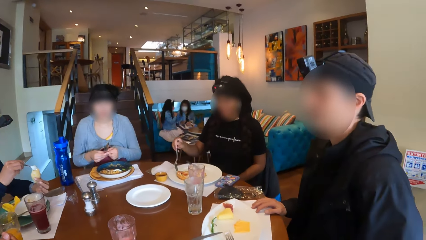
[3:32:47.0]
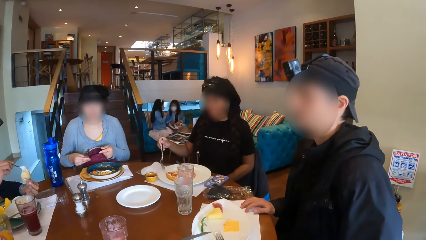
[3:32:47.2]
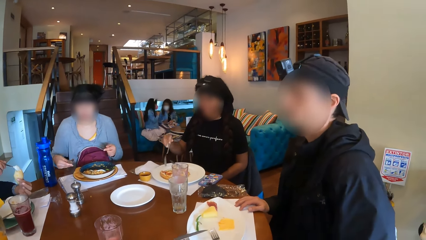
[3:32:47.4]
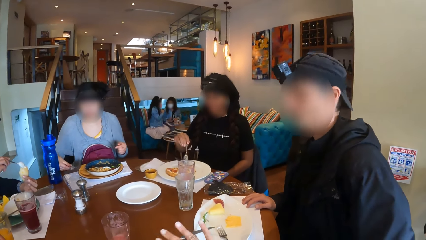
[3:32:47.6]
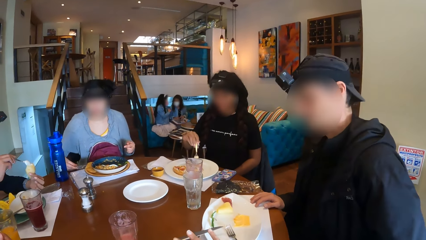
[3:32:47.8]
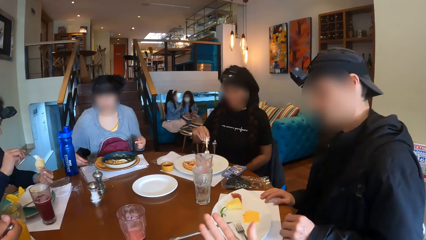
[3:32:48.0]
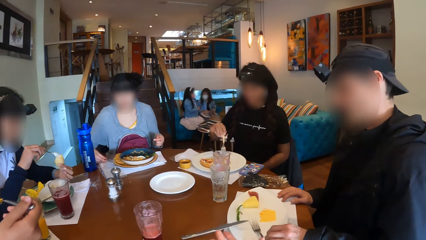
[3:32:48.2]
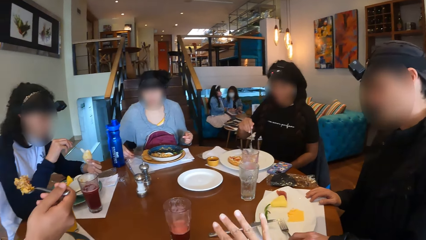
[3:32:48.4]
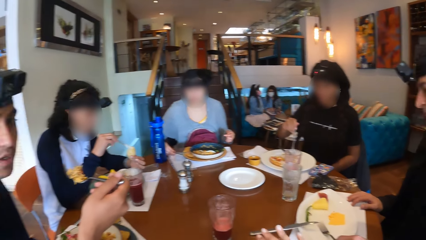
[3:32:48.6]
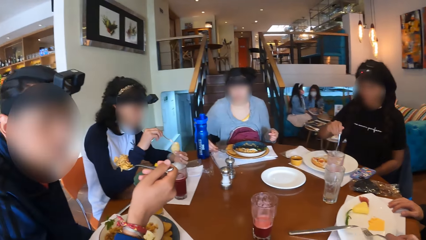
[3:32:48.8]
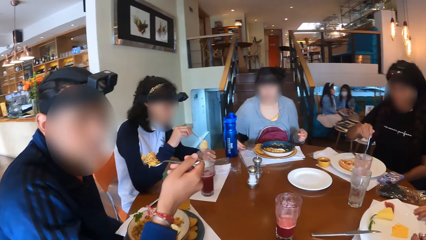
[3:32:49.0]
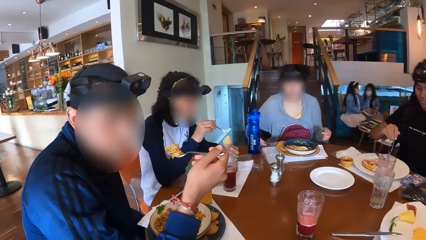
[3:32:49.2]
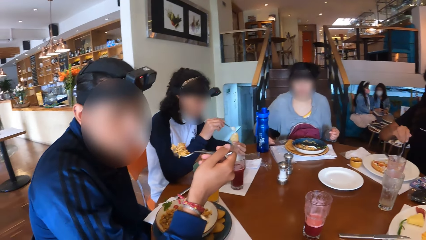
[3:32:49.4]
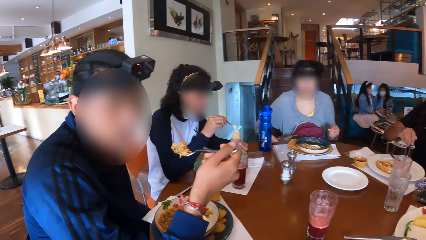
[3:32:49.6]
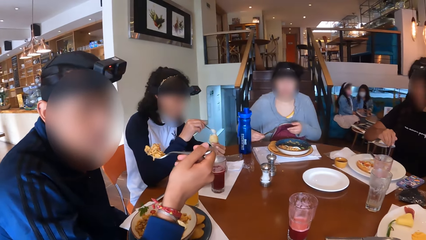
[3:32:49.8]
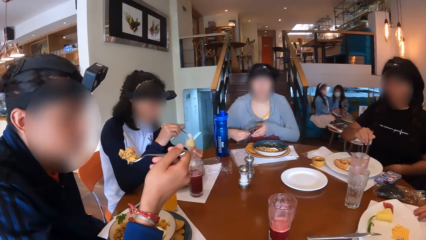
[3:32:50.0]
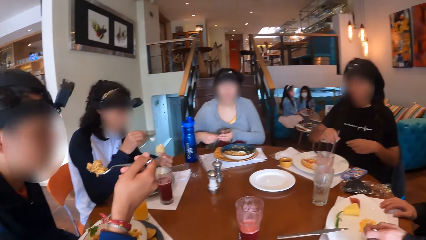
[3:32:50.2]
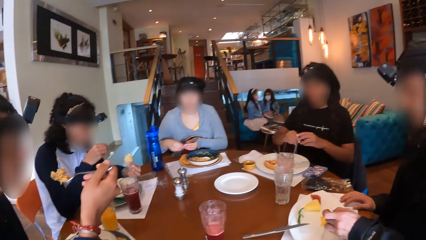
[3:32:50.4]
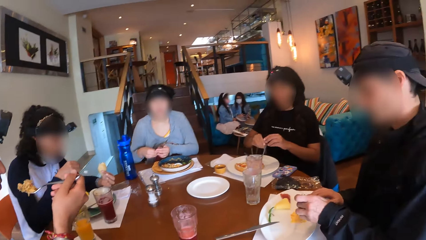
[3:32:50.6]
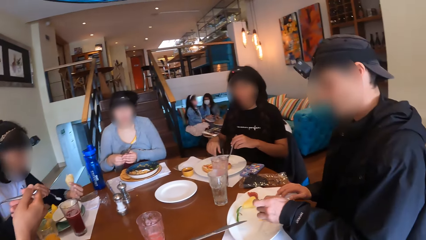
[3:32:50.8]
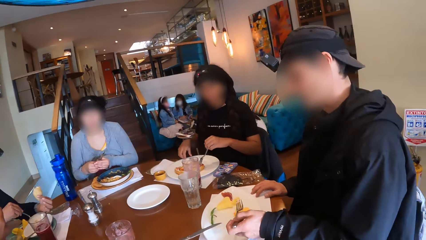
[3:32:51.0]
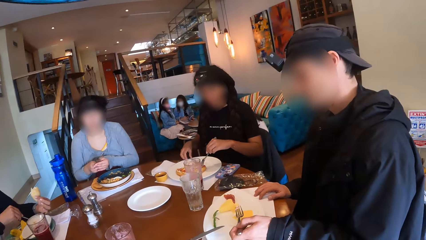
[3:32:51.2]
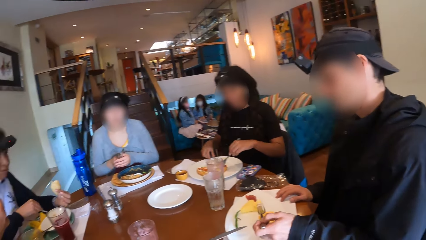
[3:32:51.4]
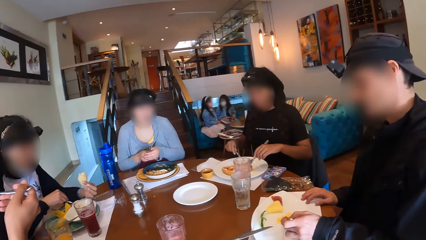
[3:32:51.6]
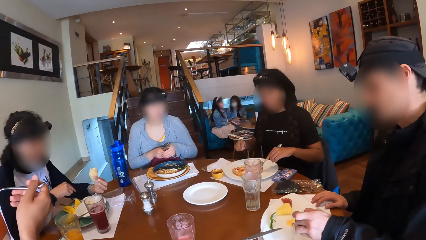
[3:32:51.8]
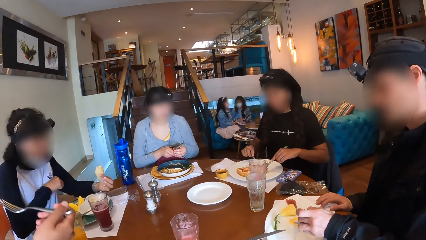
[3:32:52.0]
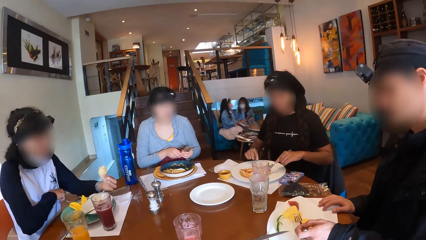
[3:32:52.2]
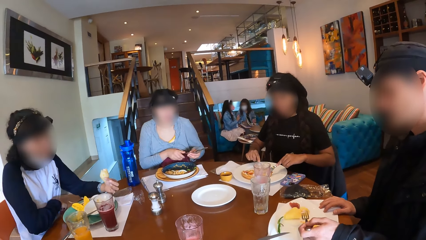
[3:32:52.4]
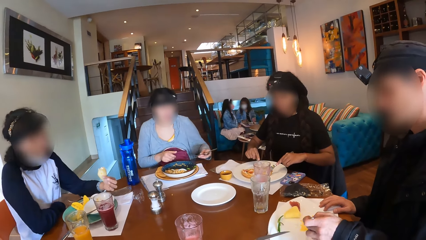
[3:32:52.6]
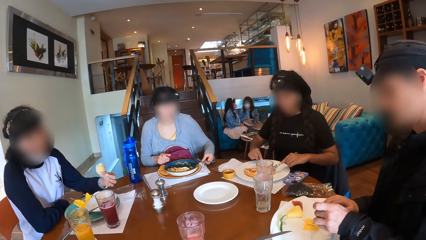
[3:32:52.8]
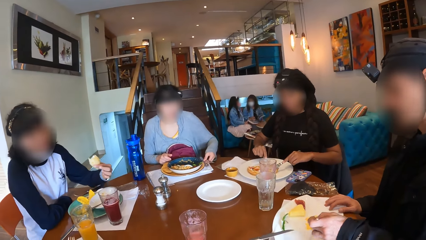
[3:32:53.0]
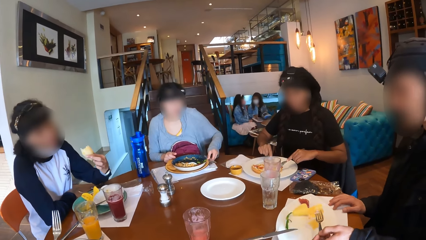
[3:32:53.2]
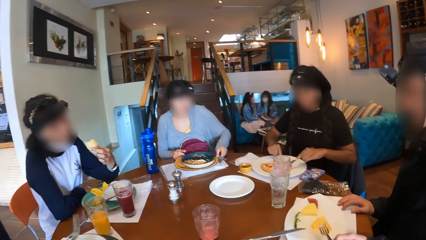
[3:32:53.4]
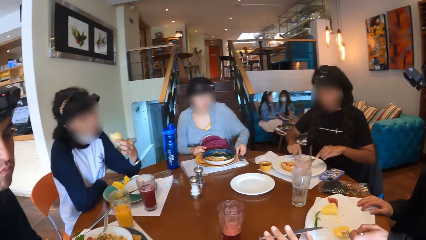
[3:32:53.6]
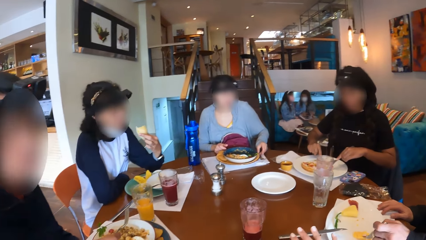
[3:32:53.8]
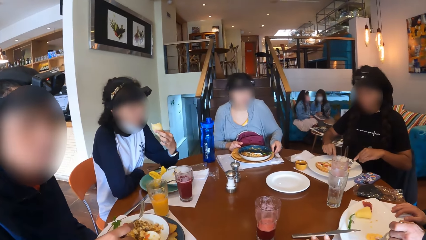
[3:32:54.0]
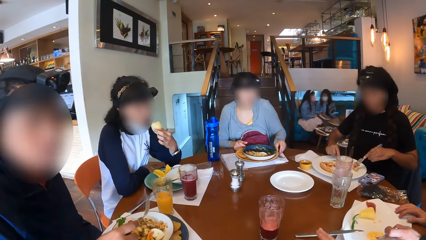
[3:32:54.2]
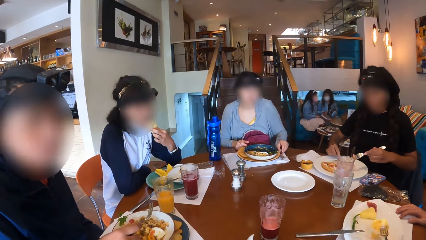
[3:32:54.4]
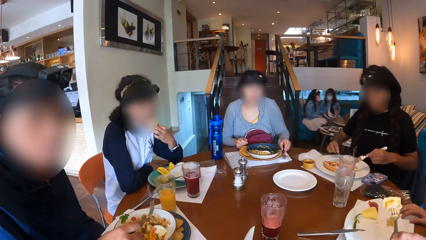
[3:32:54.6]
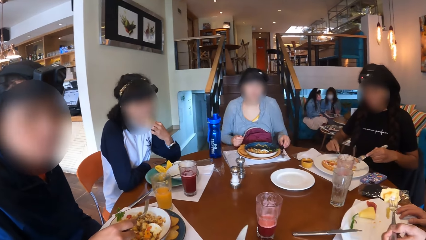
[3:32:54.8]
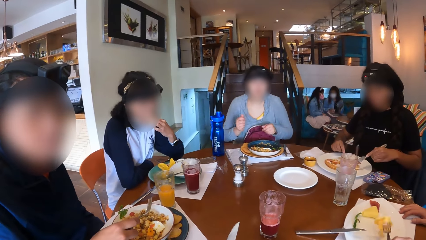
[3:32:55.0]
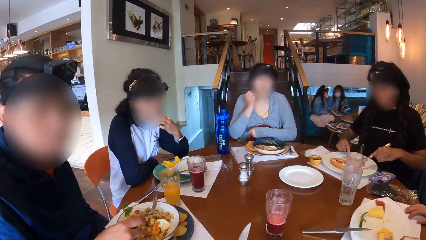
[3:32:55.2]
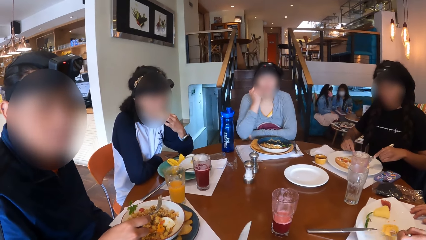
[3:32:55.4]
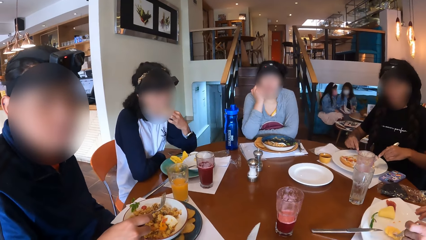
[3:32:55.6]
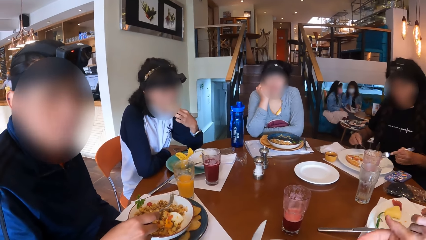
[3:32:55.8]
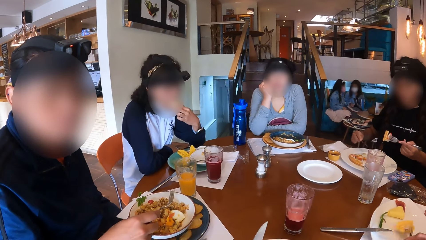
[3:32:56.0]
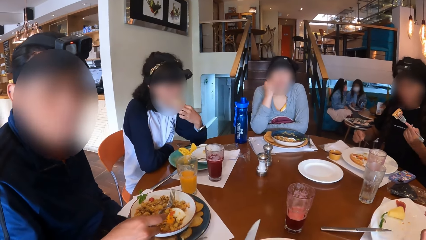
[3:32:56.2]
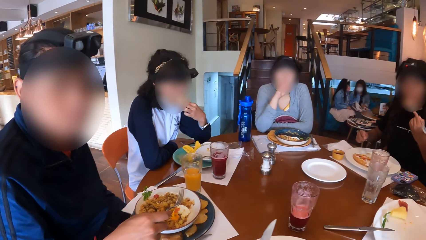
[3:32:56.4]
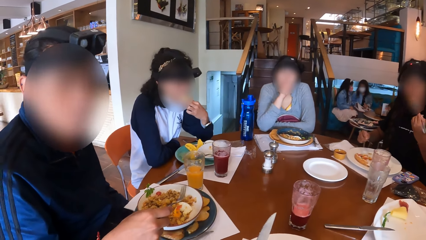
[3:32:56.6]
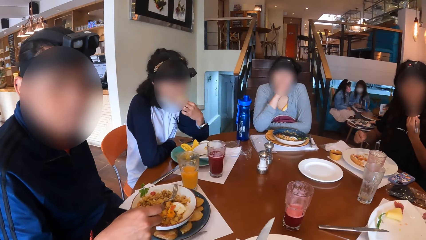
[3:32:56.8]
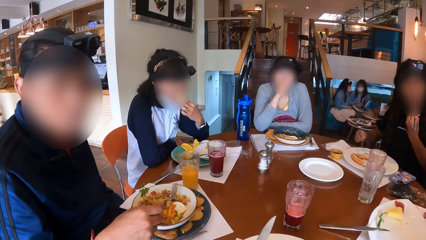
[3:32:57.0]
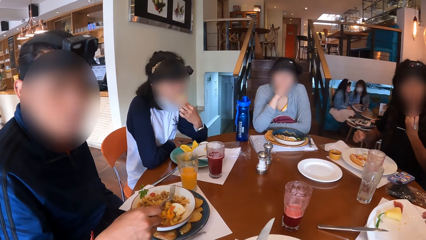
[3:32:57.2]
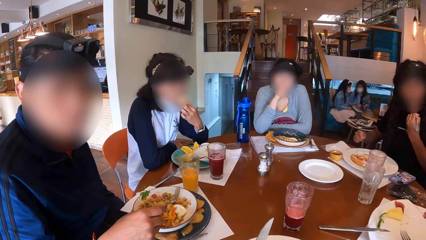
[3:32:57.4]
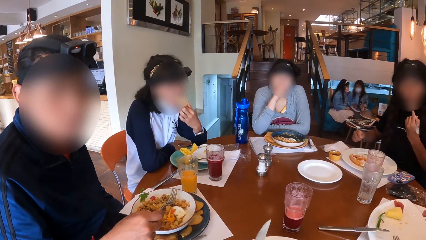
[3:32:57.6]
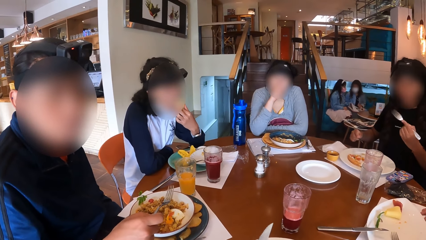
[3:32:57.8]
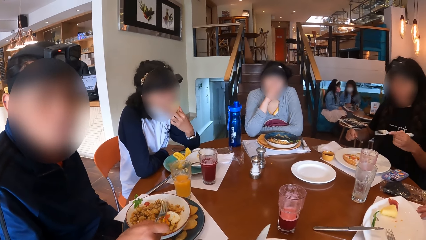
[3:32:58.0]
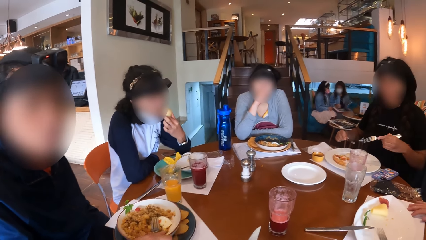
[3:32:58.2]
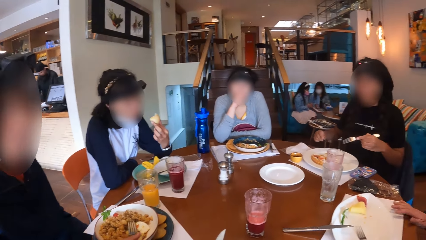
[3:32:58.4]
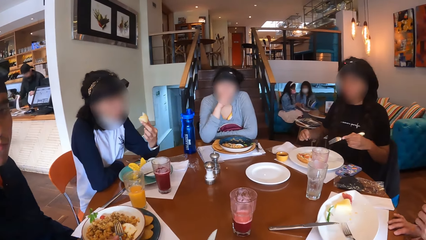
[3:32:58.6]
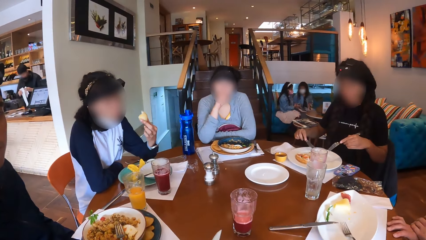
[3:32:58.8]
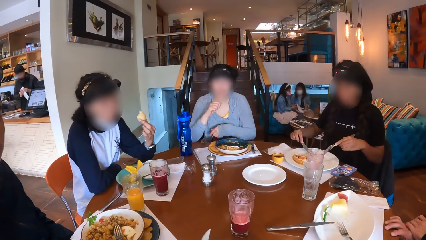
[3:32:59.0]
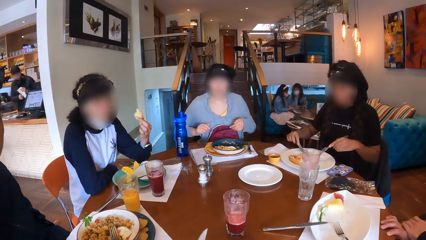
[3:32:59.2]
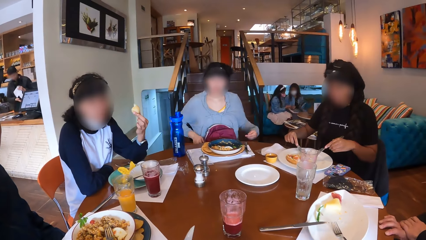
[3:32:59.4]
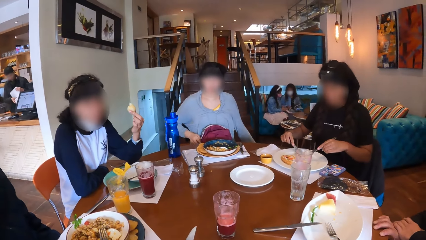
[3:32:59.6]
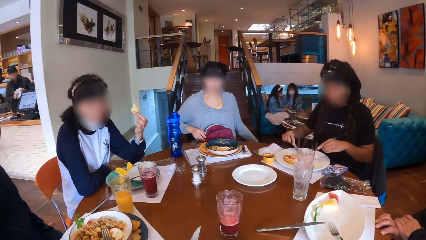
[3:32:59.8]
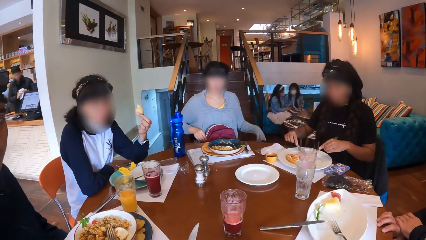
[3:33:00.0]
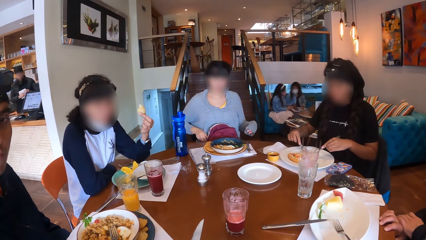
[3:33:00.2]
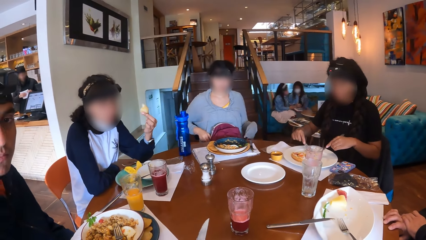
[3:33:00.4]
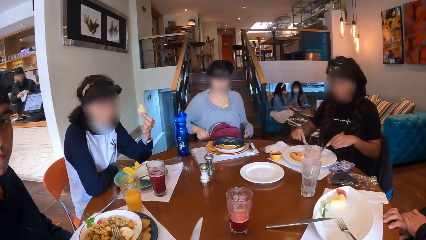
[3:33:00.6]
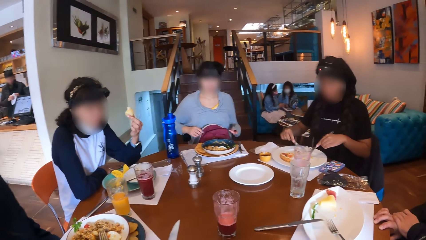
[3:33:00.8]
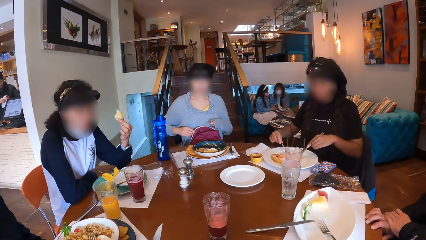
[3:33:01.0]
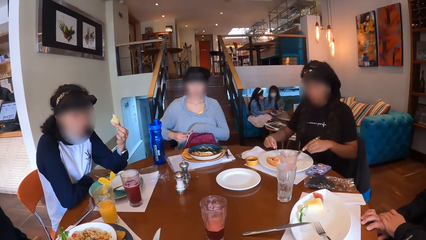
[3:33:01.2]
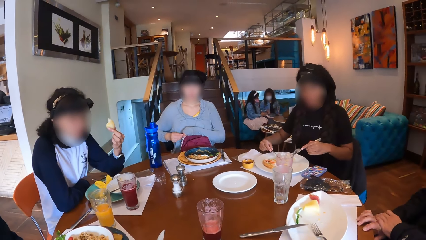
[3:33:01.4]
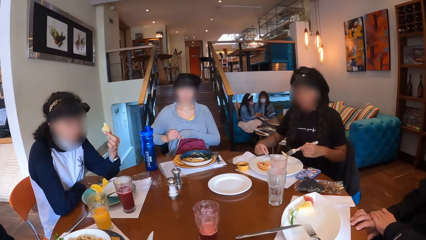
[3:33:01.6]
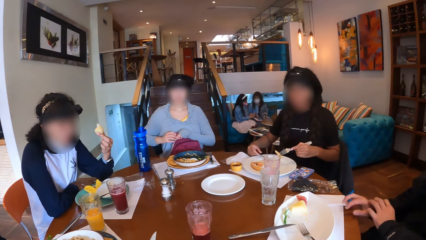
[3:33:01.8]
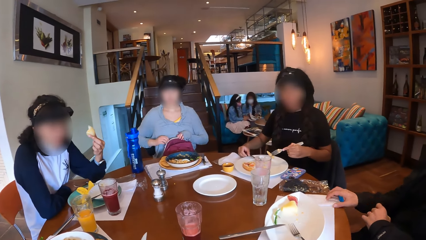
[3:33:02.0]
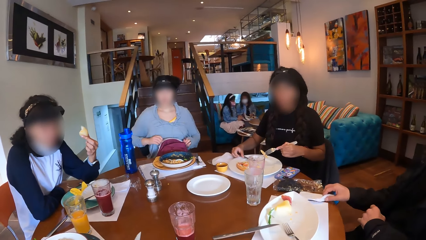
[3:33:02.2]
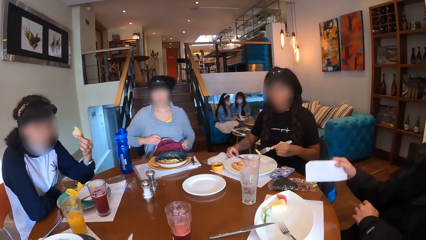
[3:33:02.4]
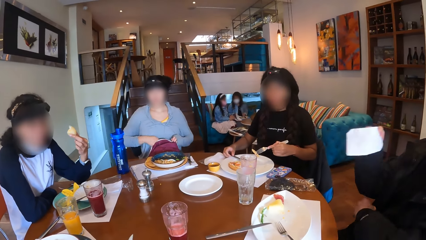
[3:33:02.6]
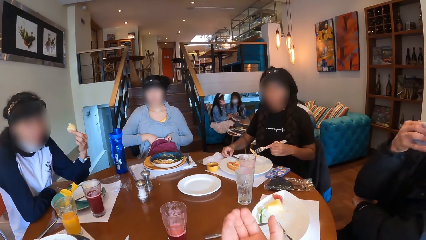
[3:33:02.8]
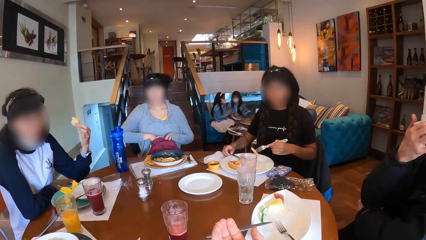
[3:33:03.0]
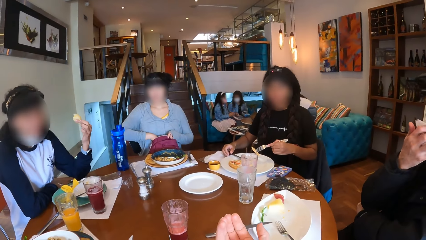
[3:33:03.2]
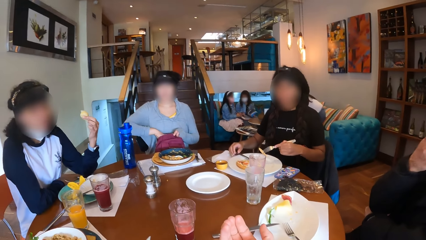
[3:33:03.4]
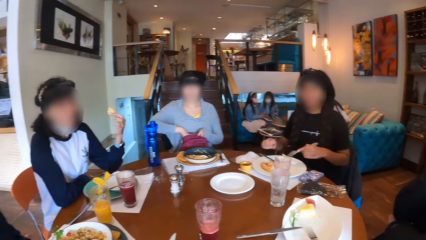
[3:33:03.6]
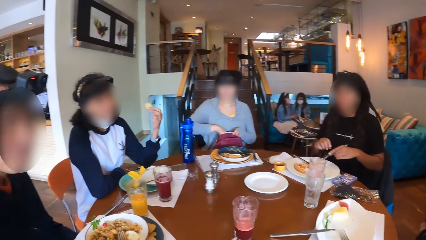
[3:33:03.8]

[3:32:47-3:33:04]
A woman pours the sauce on the spoon in her right hand on the potato in her left hand. The camera wearer makes hand gestures with her right hand. She raises a hand. She looks around. Another woman passes the fork in her right hand to her left hand. A man eats the food on the fork in his right hand. The first woman drops the spoon in her right hand in the plate on the table. A third woman cuts the food on her plate with the knife in her right hand. The second woman drops the knife and fork in her right hand on the placemat on the table. The camera wearer raises a hand. The first woman eats the potato in her left hand. The second woman rests her hands on the table. The third woman eats the food on the plate with the fork in her left hand. The camera wearer uses a knife. The second woman opens a bag on her lap with her left hand. Another man lifts the paper towel on the table with his right hand. The camera wearer makes hand gestures with her right hand. She raises a hand.
